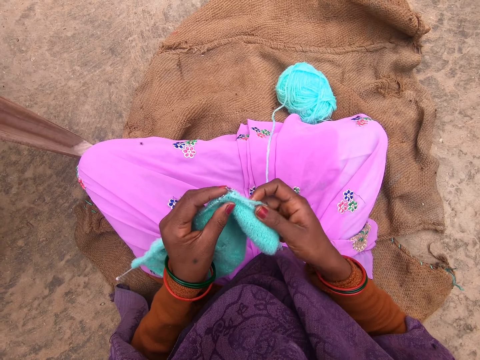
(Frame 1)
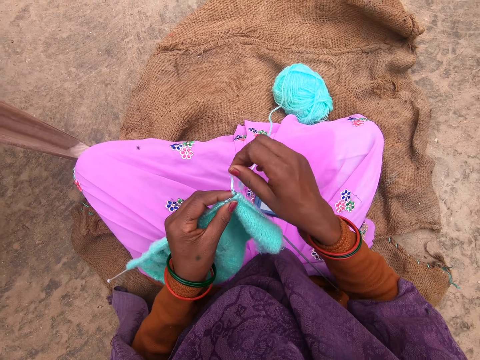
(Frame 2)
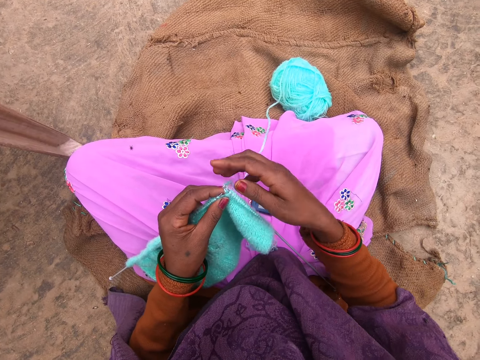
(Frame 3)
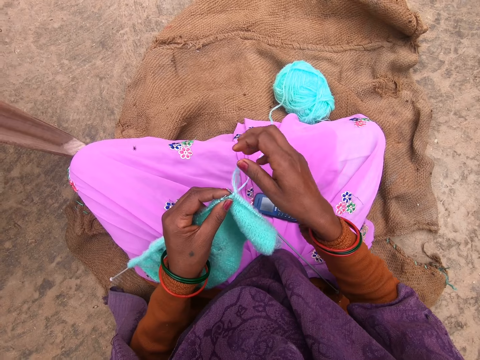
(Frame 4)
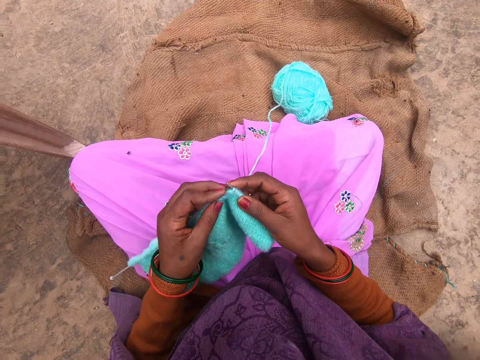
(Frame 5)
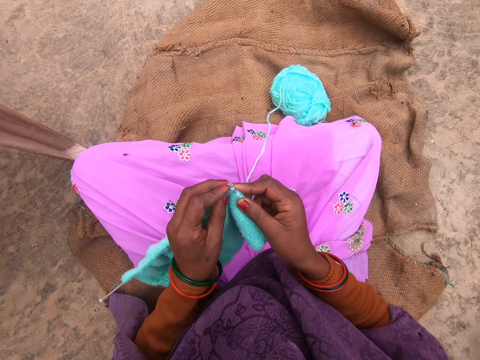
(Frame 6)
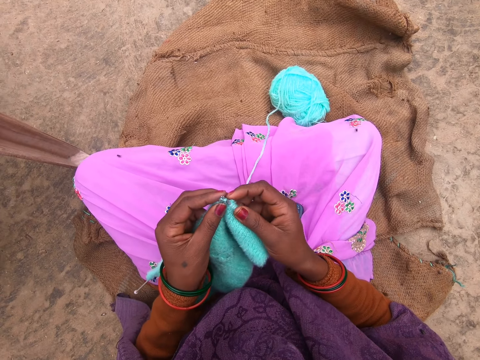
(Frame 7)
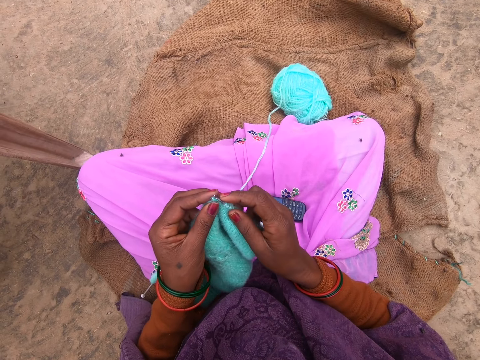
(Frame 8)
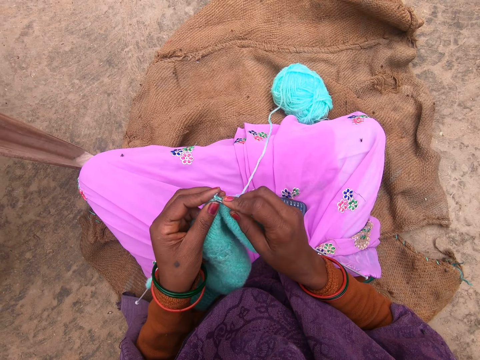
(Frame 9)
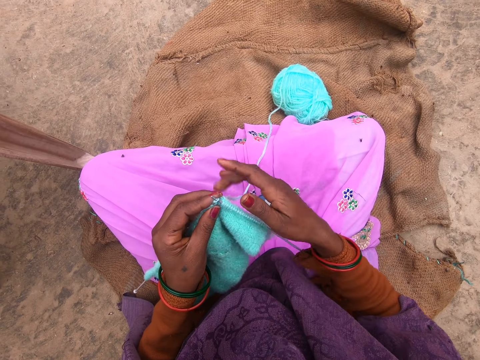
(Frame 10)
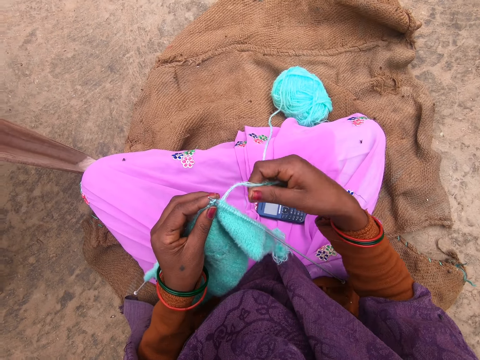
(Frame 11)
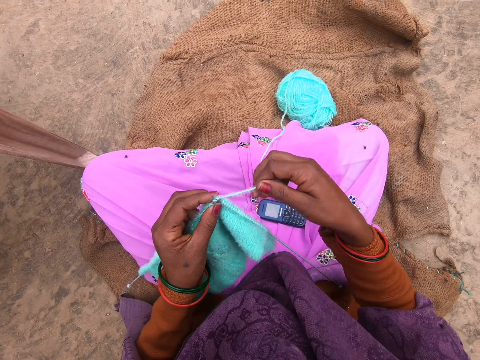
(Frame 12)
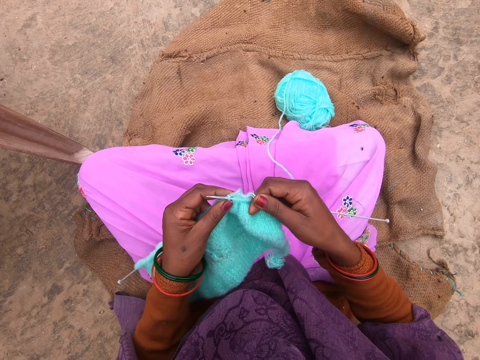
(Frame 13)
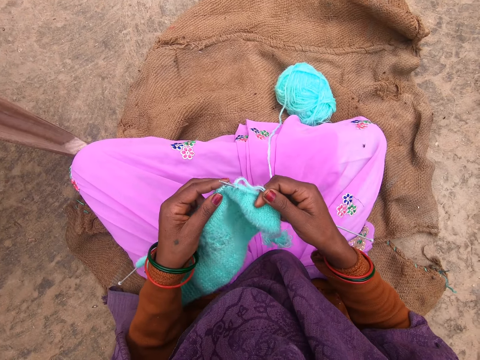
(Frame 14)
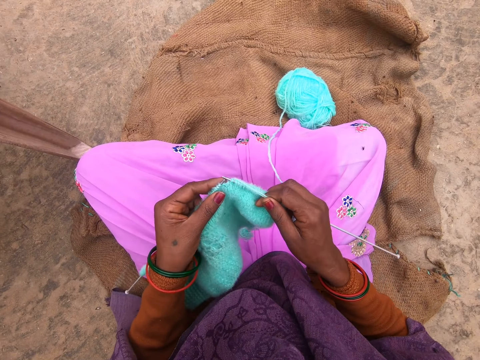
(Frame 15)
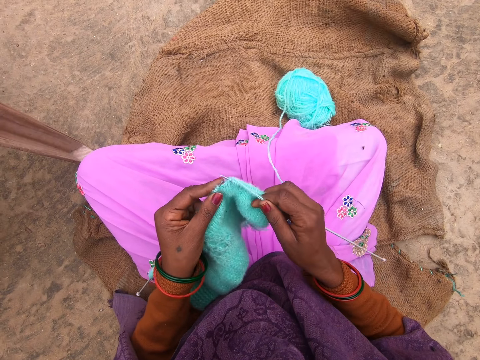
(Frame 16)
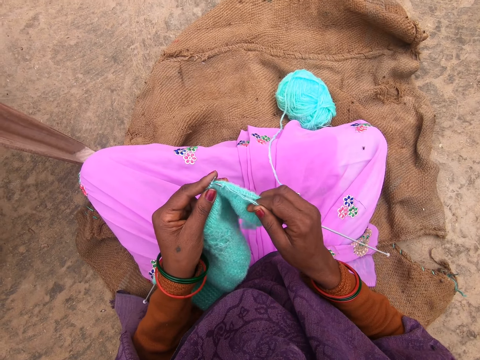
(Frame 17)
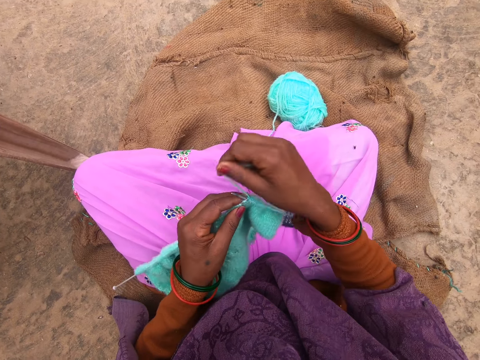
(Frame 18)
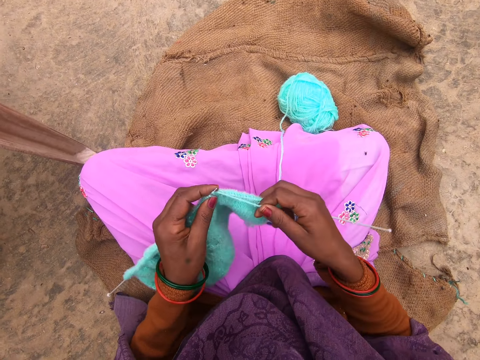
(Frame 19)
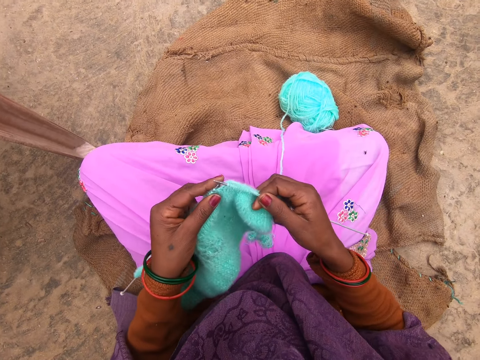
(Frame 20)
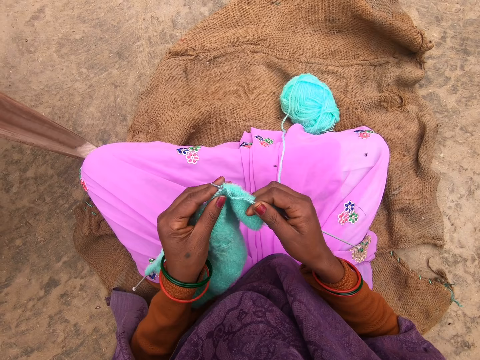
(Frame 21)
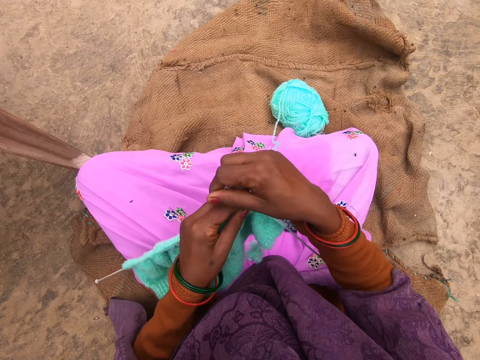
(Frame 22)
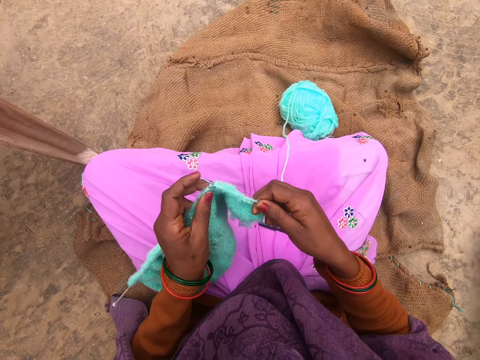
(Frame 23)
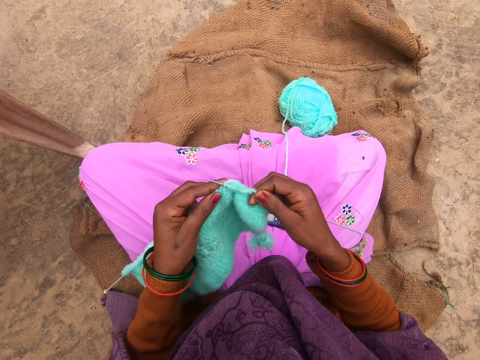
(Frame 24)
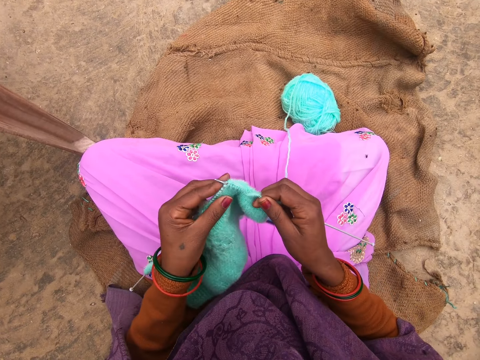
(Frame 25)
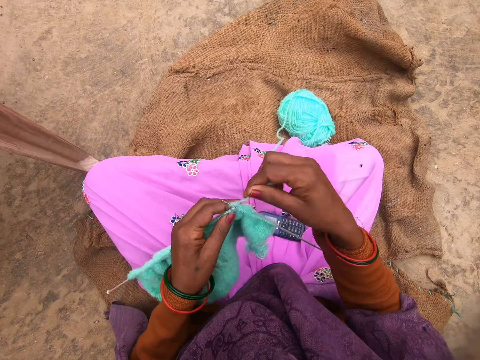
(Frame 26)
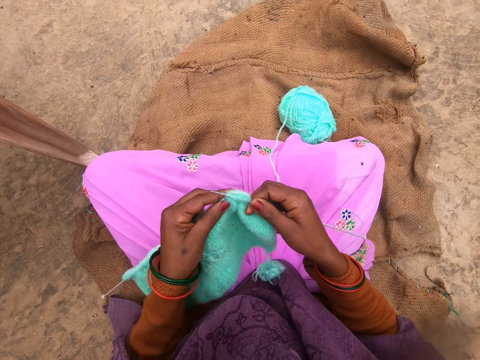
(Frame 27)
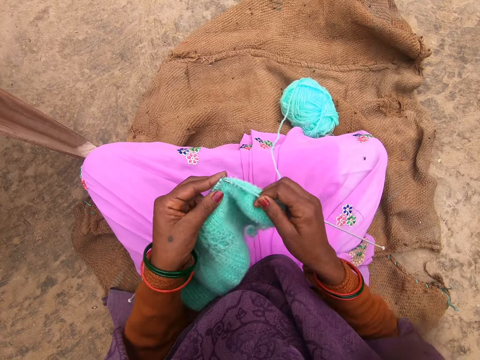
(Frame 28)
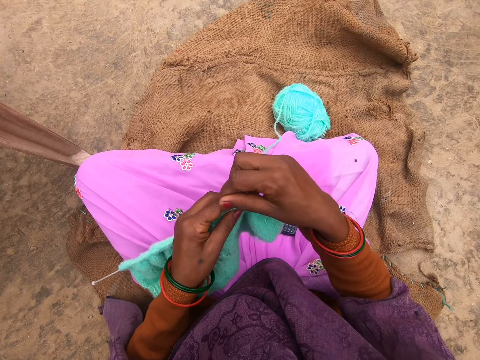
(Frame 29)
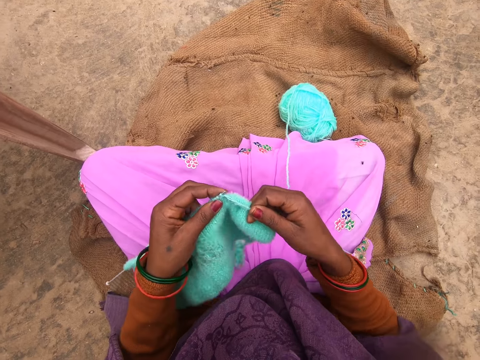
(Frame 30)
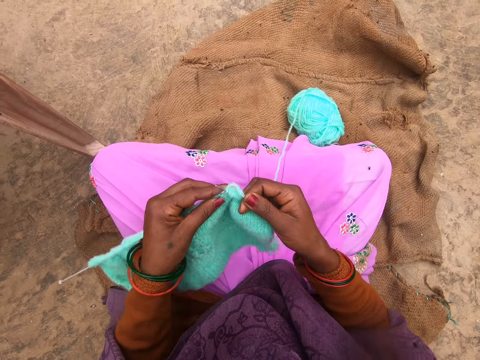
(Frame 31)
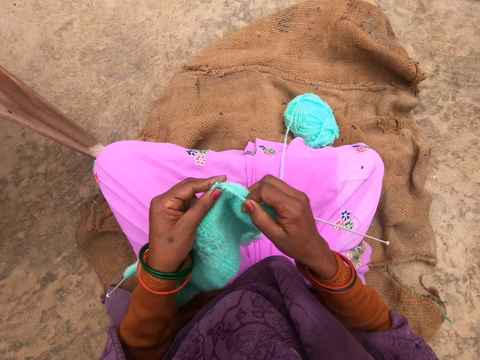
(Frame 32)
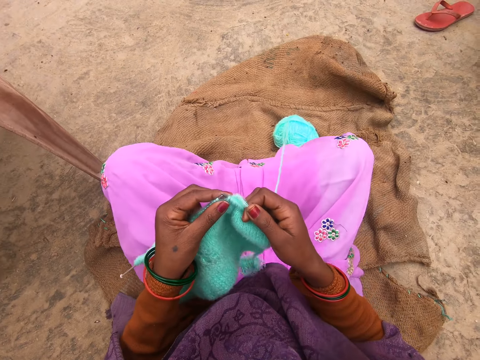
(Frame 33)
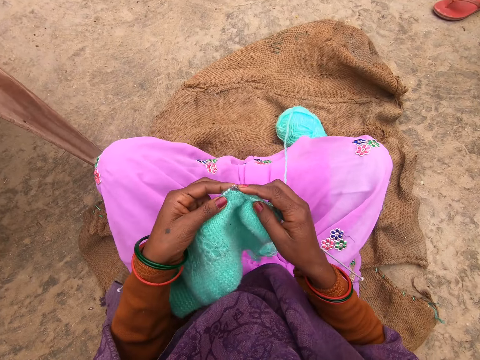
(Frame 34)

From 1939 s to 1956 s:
The camera wearer unfolds a thread from a needle. They fold the thread on the needle. They fold the thread on the needle again. They knit using the needle. They fold the thread on the needle. They knit using the needle. They fold the thread on the needle. They knit using the needle. They fold the thread on the needle. They knit using the needle. They fold the thread on the needle.

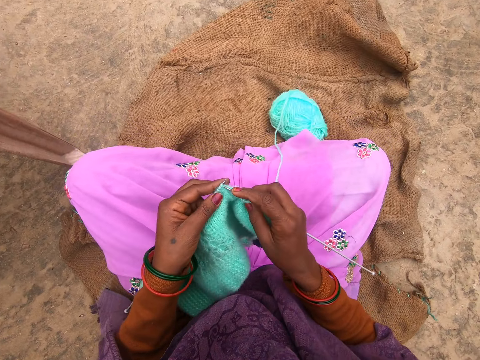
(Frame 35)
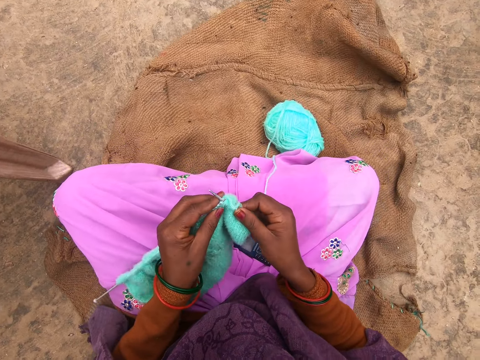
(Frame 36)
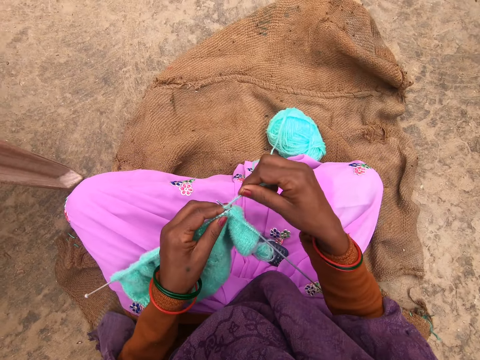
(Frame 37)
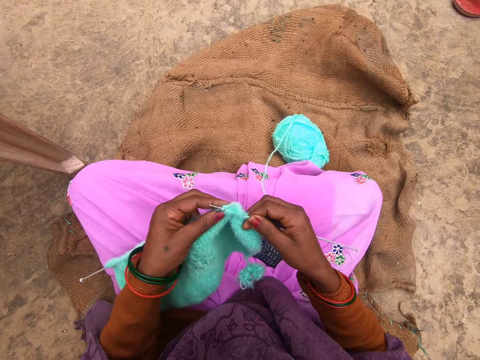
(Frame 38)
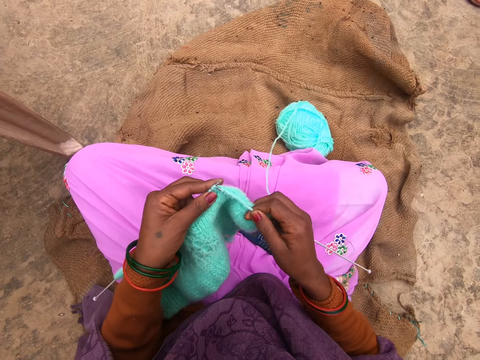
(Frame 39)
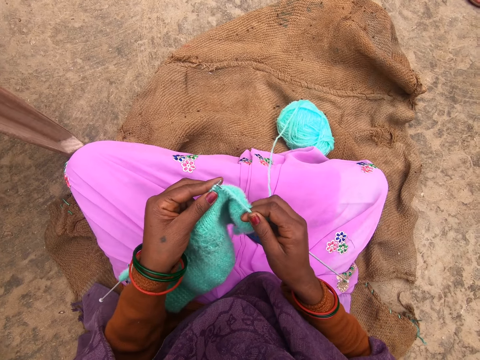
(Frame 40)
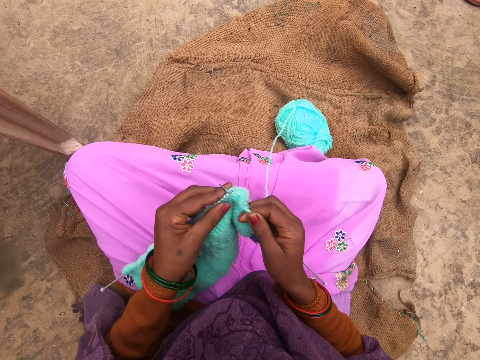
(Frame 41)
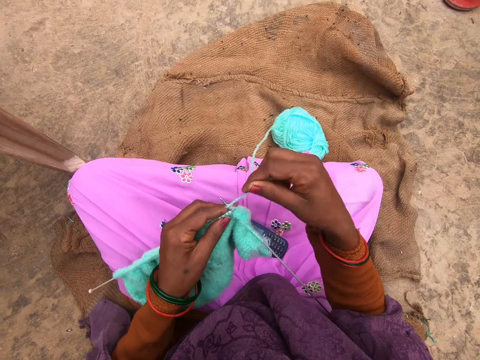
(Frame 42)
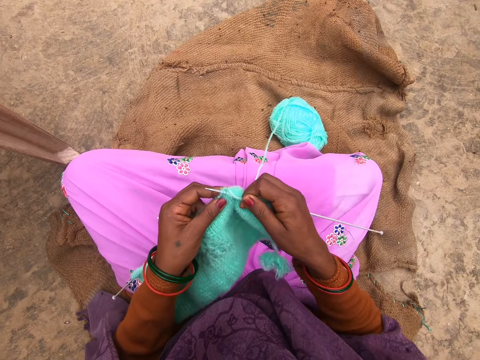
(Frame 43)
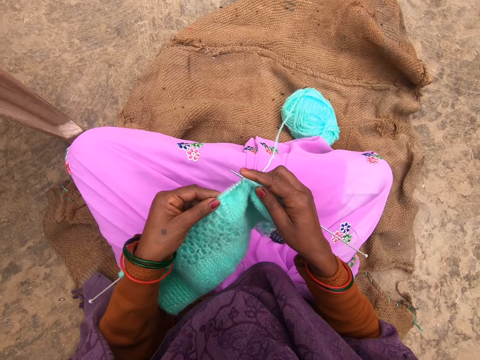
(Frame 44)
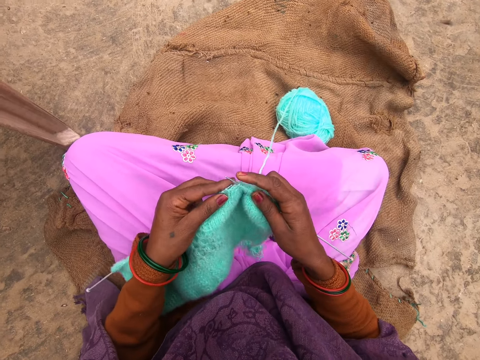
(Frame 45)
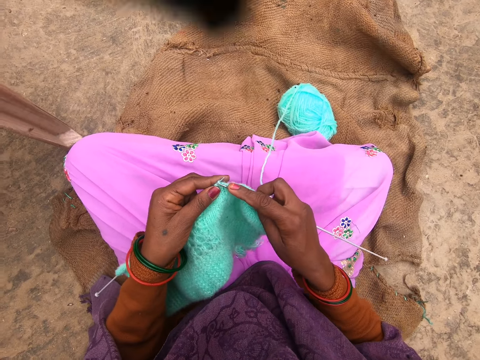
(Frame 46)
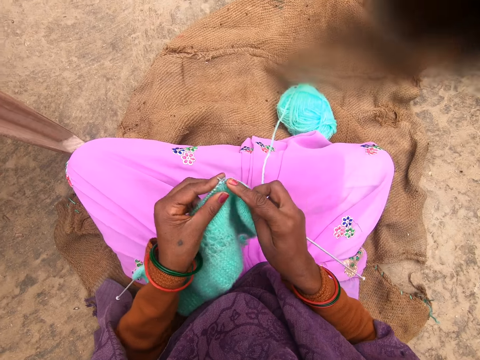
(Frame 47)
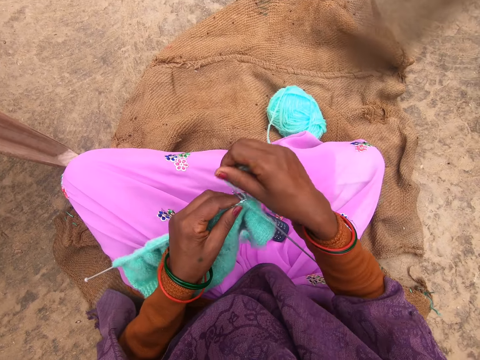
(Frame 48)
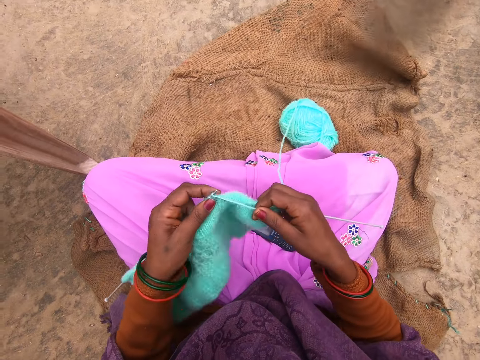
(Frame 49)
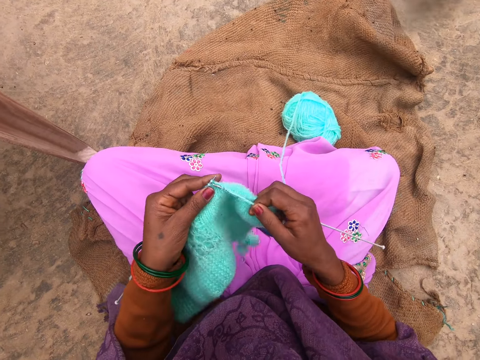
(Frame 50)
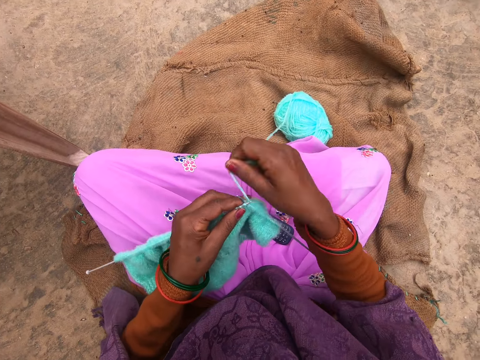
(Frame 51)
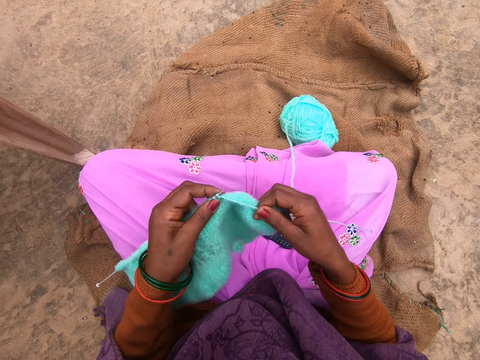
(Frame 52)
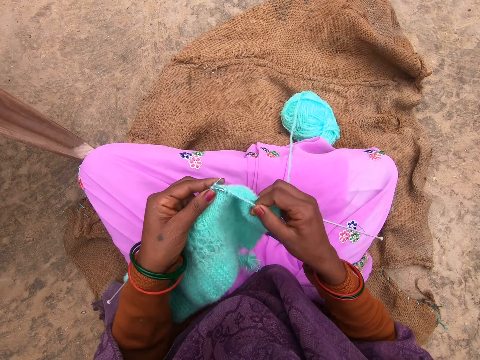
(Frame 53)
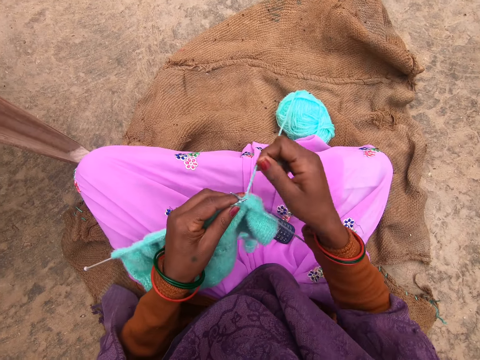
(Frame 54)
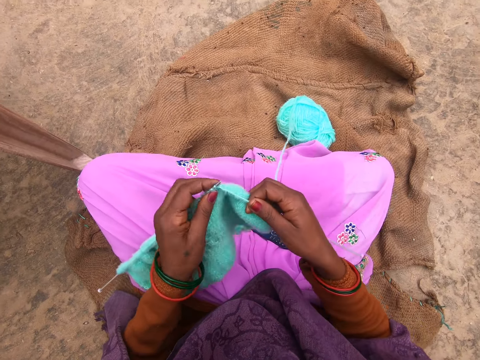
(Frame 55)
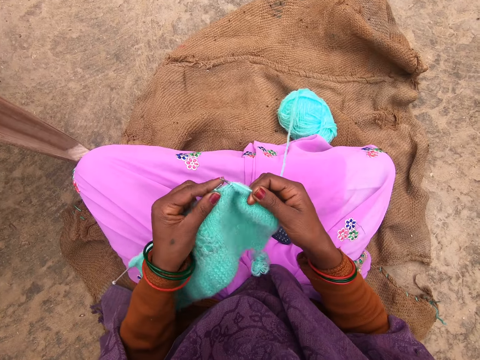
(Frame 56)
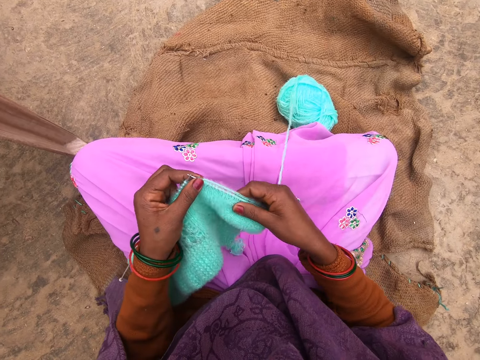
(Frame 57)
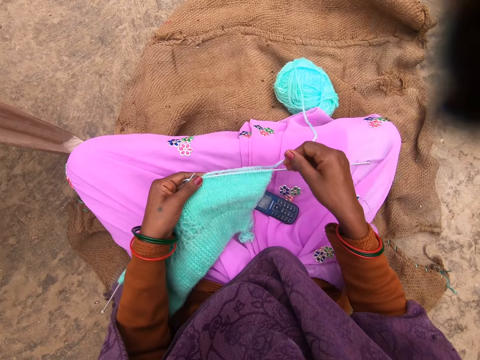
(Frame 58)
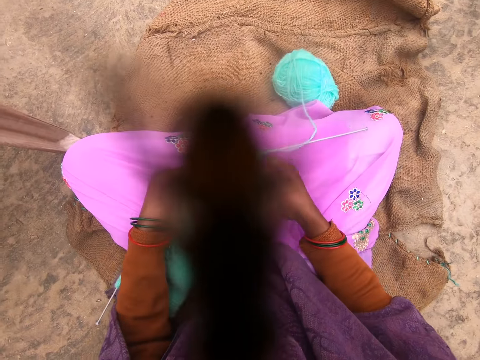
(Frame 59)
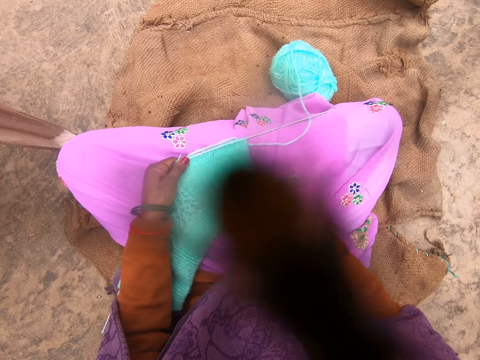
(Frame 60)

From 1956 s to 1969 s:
The camera wearer knits using a needle. They fold a thread on the needle. They knit using the needle. They fold the thread on the needle. They knit using the needle. They fold the thread on the needle. They knit using the needle. They fold the thread on the needle. They knit using the needle. They fold the thread on the needle.
